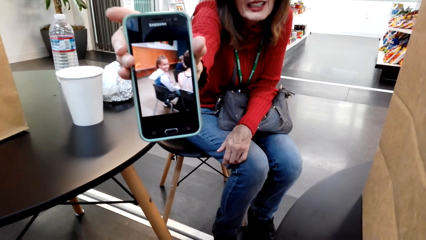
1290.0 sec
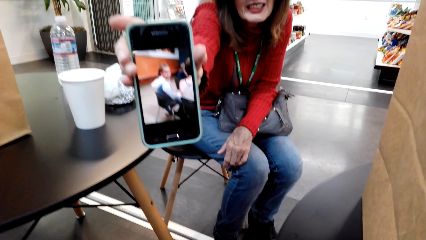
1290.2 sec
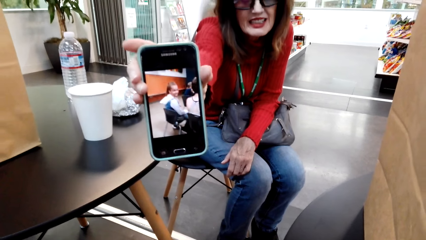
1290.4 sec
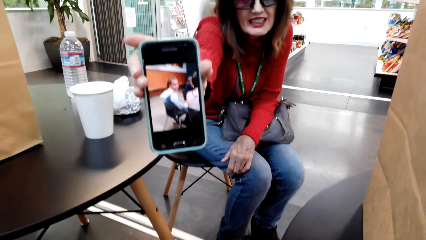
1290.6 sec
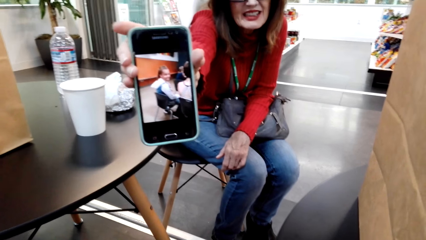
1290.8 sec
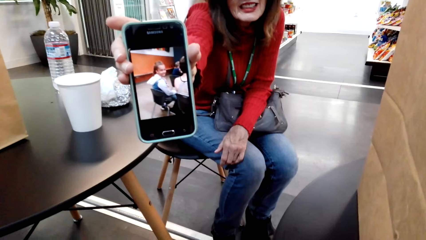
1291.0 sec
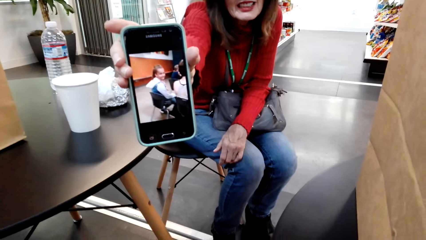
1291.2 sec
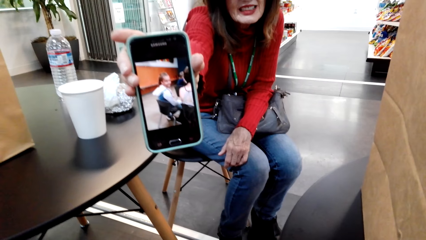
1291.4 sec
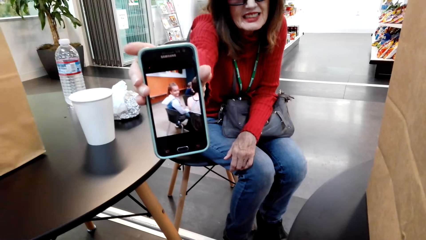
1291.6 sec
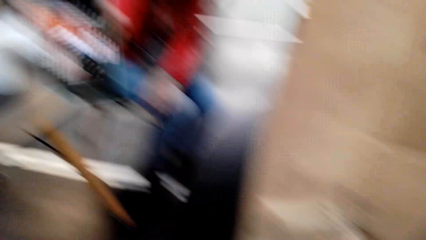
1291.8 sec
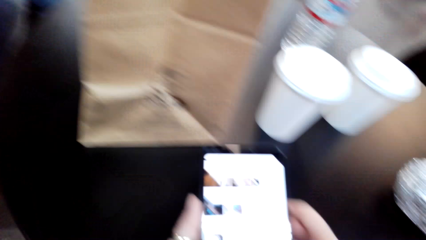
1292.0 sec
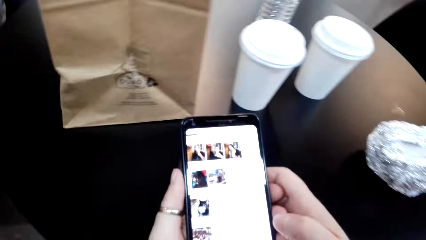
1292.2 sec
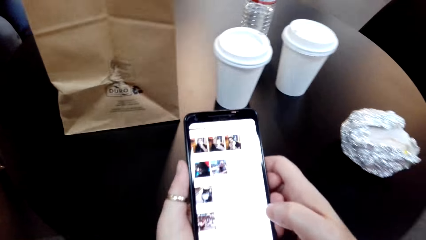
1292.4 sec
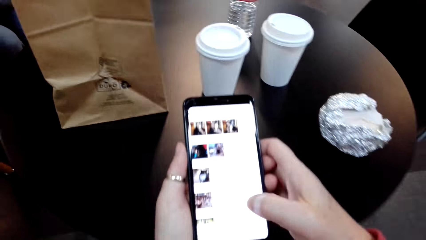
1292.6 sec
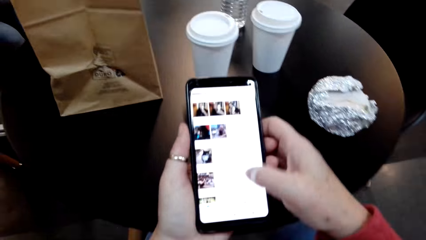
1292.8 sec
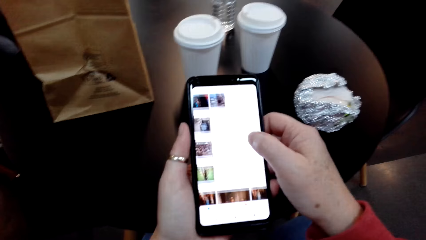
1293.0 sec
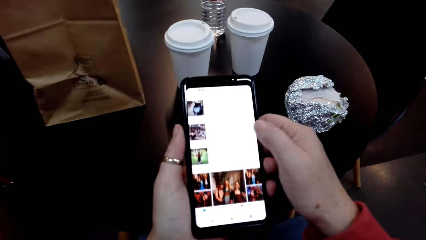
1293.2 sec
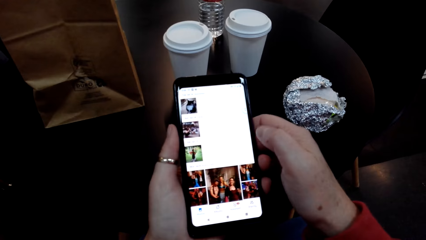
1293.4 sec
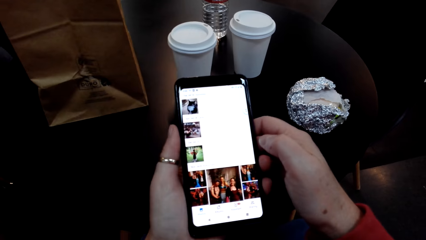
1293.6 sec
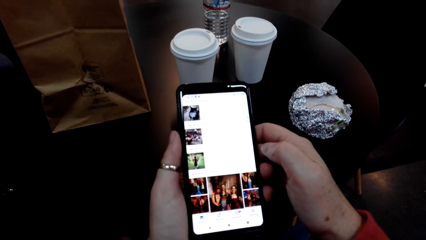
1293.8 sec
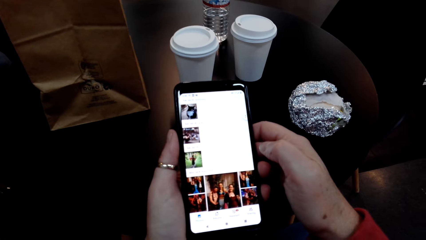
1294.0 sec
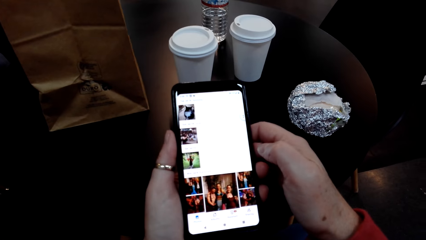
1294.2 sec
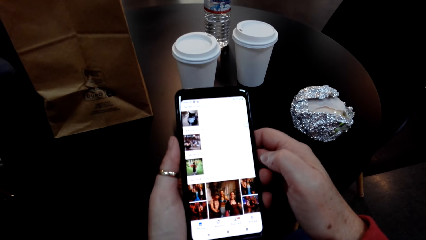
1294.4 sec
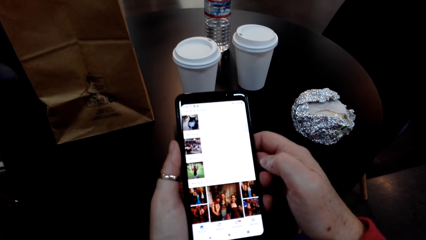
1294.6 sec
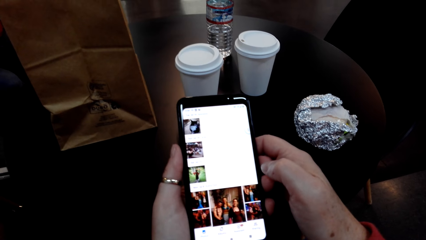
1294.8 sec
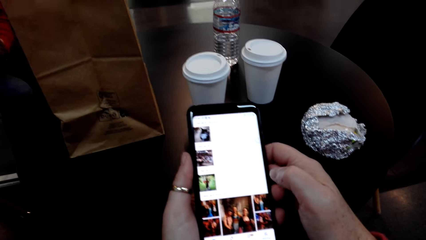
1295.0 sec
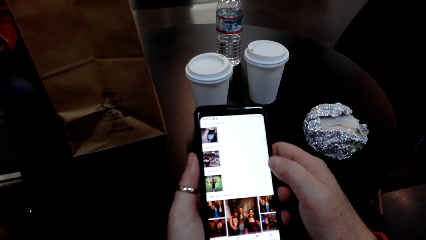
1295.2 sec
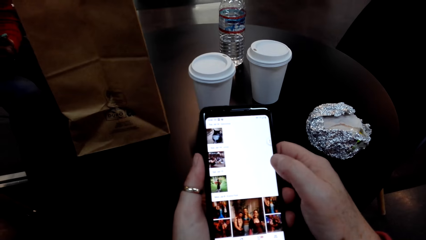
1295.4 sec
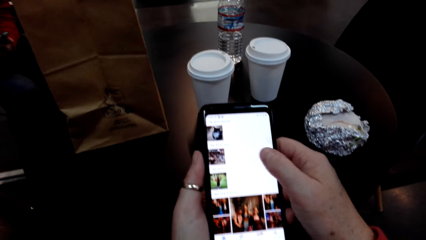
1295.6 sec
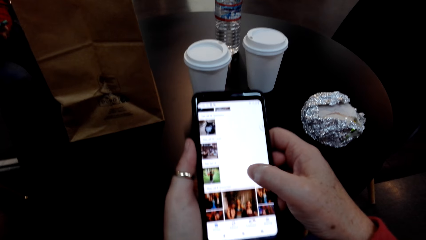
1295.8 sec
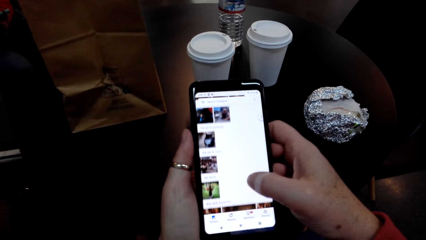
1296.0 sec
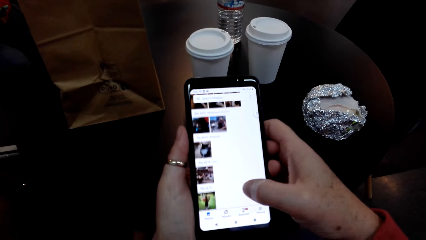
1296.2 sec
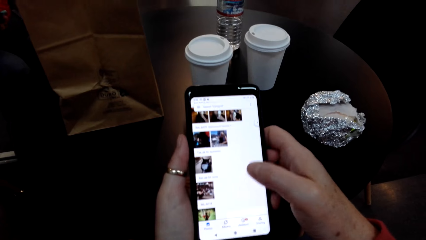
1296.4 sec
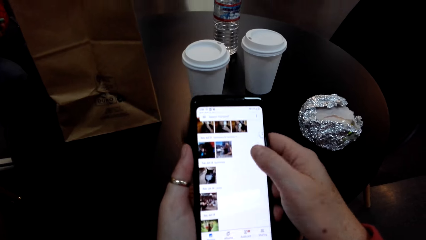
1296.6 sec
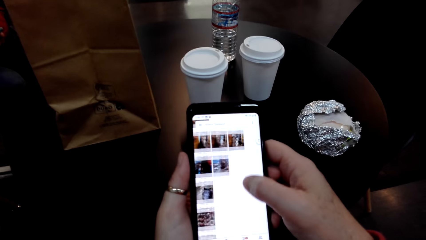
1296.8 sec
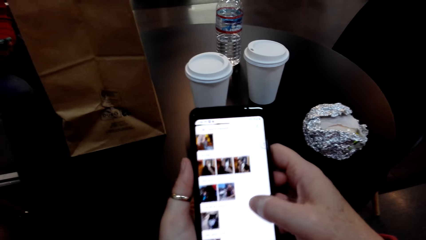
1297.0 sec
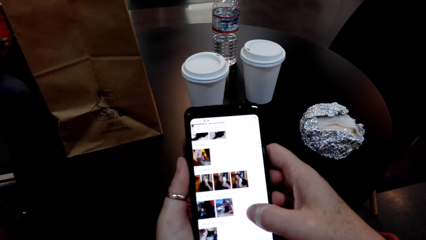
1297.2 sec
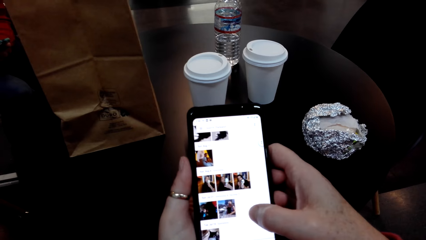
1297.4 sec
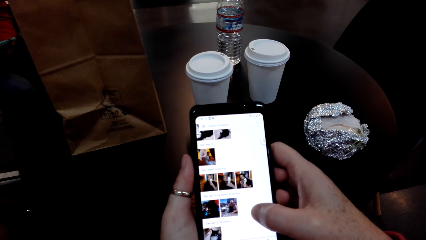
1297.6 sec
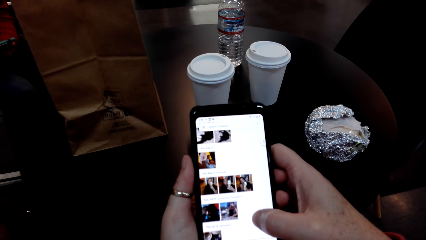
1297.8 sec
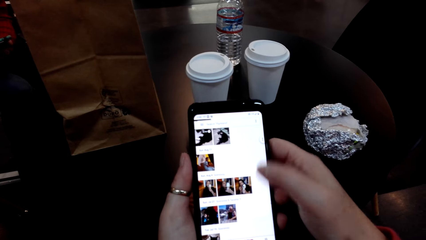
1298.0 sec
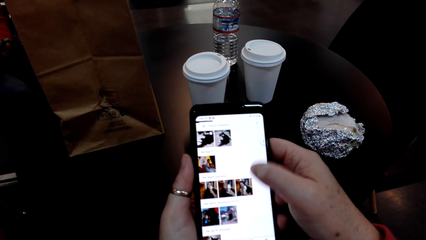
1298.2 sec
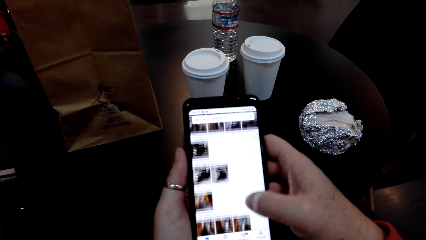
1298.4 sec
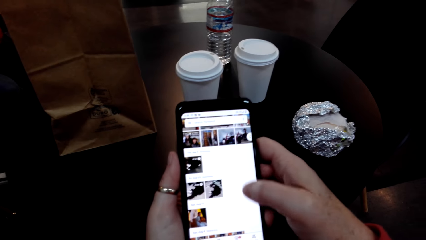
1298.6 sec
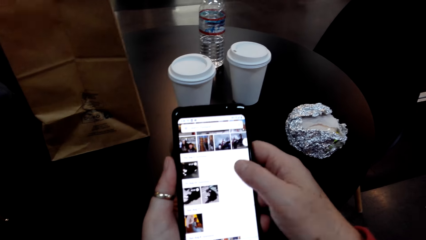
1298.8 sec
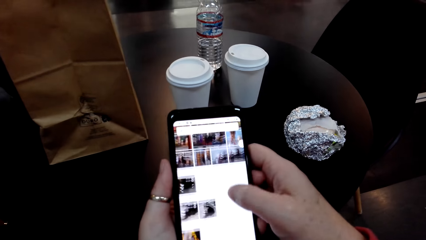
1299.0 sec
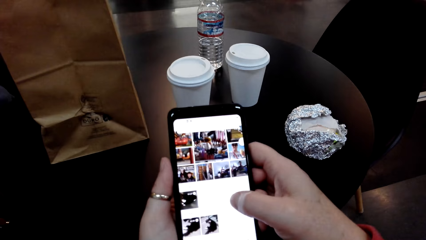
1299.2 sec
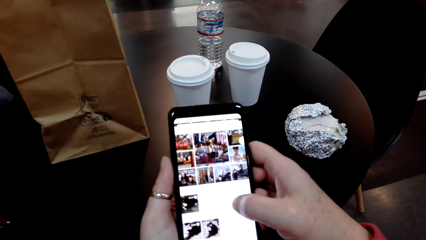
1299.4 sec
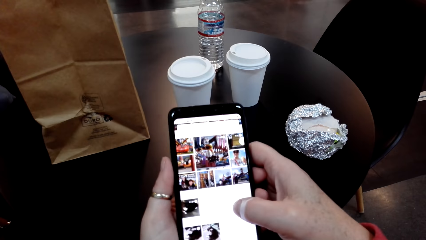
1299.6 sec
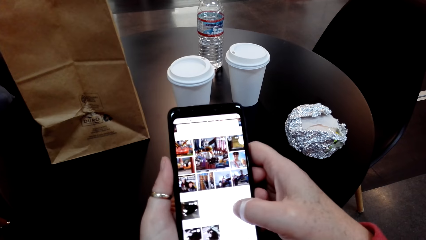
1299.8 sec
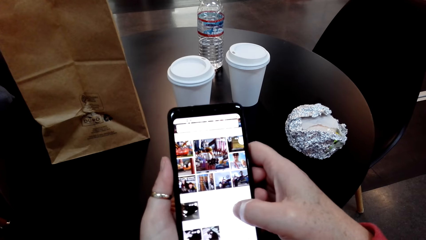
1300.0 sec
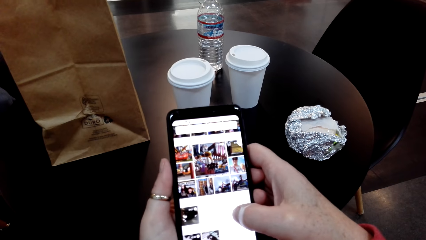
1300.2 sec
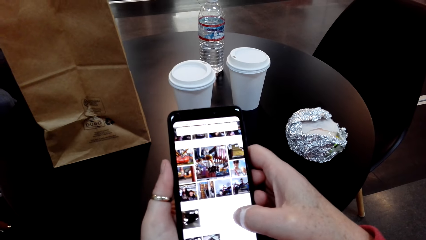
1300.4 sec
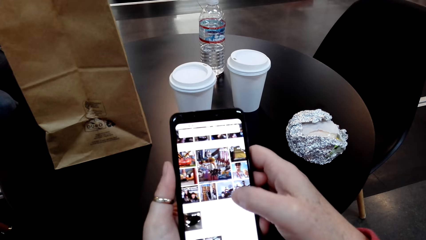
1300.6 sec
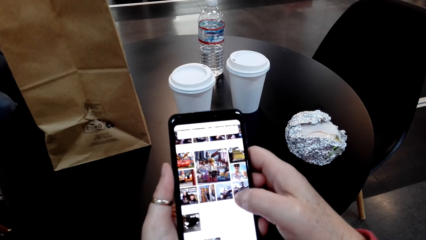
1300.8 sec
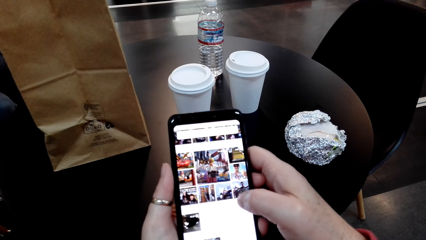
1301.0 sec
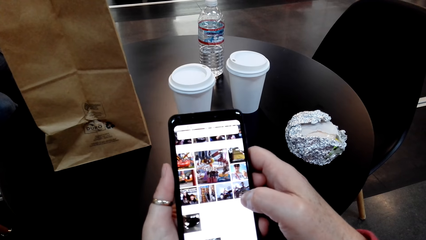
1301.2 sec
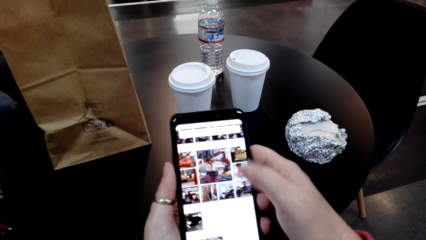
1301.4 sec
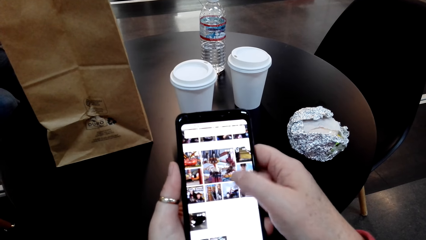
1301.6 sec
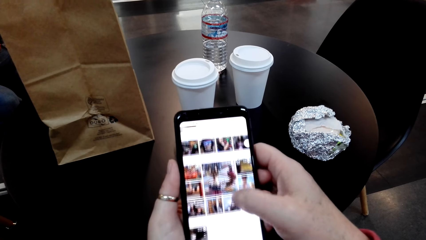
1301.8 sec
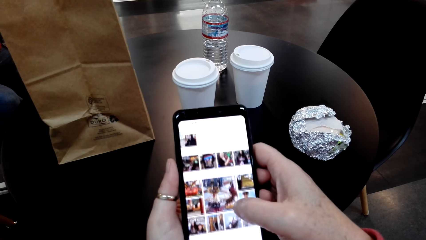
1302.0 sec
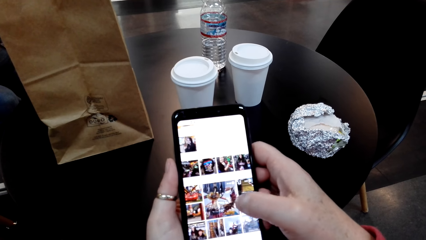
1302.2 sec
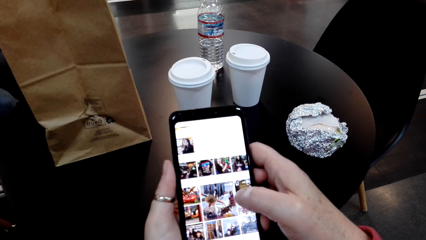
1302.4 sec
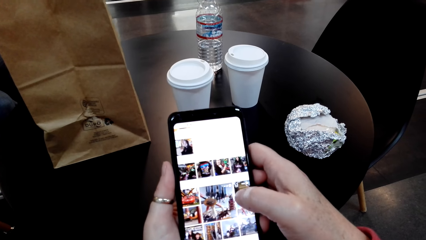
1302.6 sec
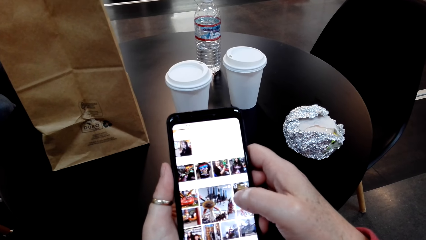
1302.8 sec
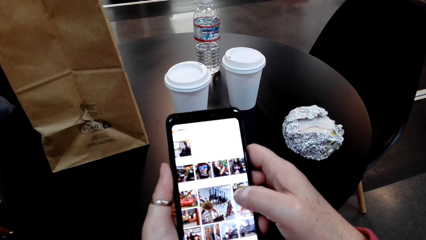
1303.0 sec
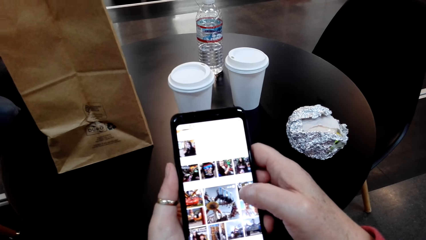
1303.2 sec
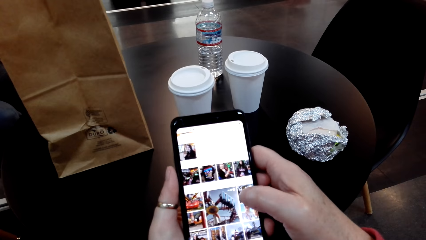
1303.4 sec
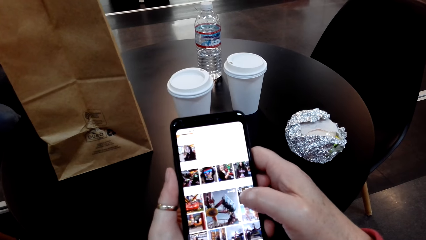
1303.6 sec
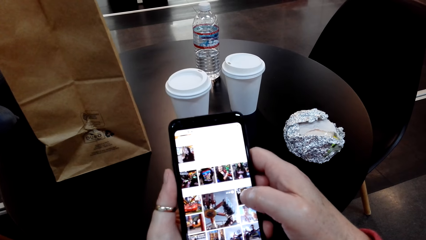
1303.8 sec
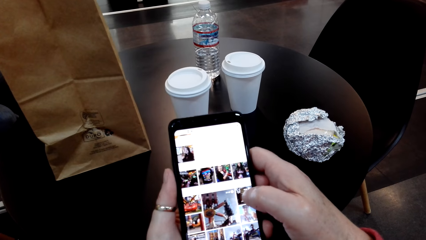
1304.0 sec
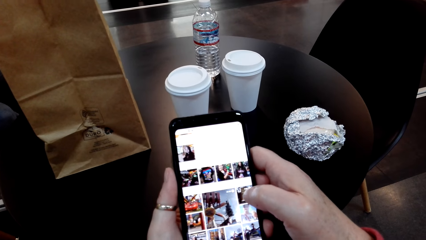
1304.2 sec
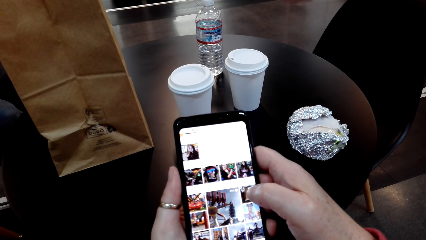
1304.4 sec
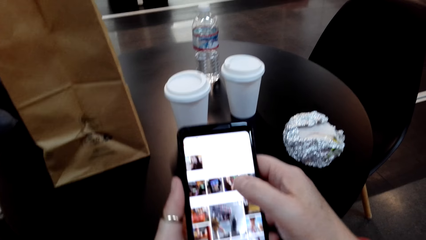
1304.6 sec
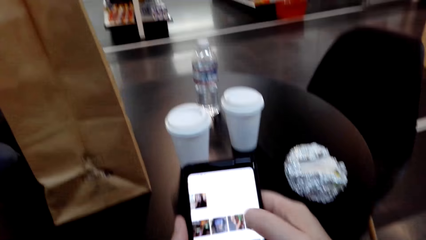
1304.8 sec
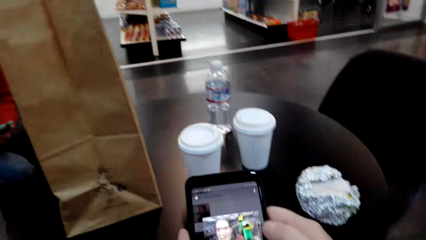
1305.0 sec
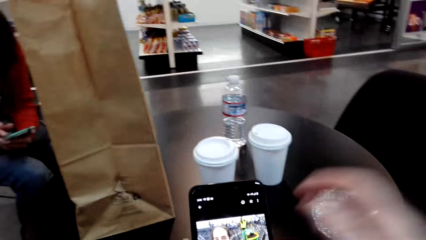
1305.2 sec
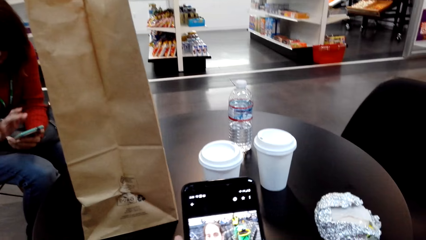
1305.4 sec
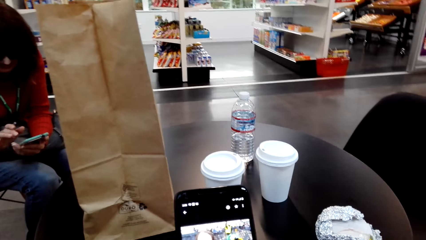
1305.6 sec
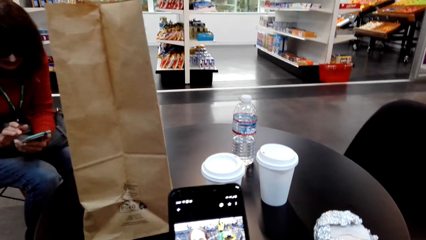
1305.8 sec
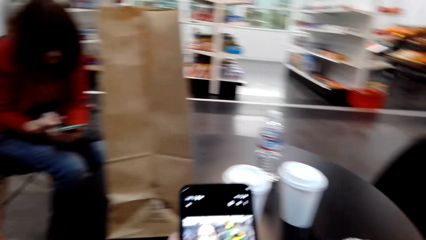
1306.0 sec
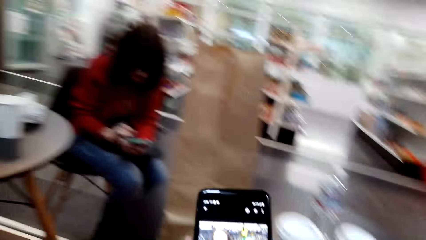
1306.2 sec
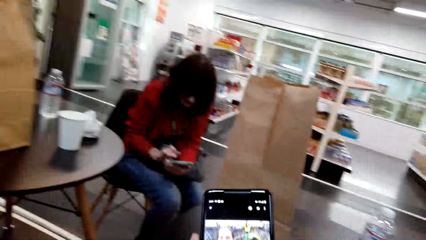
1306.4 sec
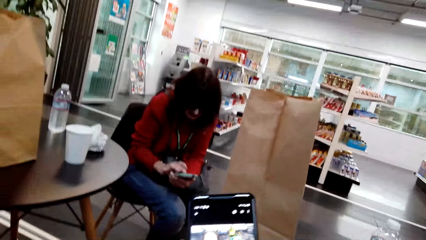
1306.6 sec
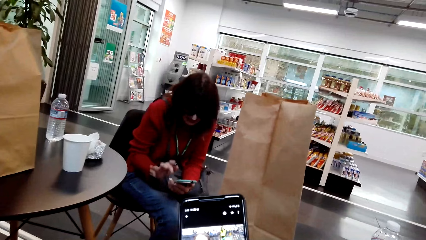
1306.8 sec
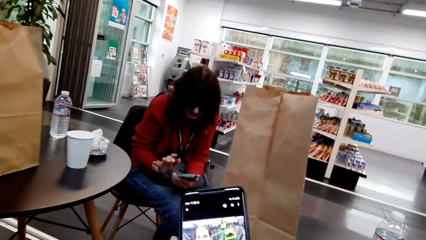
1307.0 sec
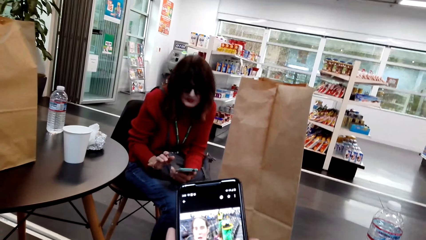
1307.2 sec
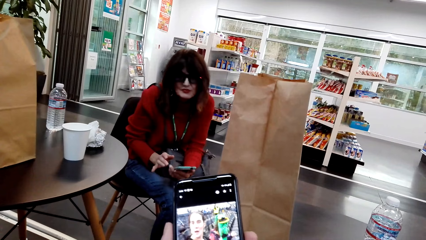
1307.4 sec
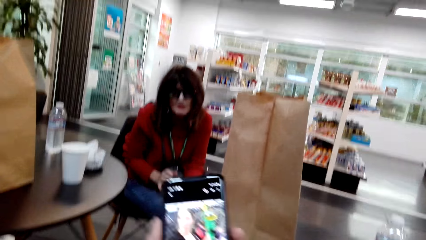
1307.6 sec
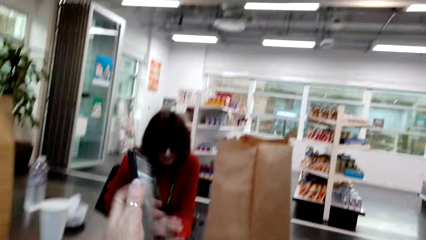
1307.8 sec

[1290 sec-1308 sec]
The camera wearer browses on her phone. They touch something.
